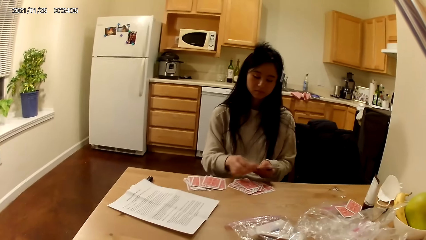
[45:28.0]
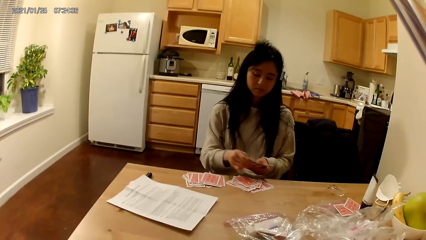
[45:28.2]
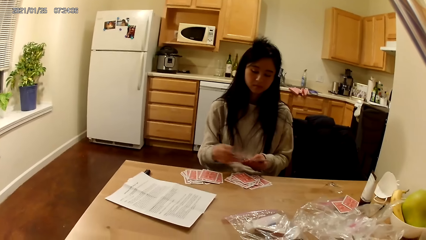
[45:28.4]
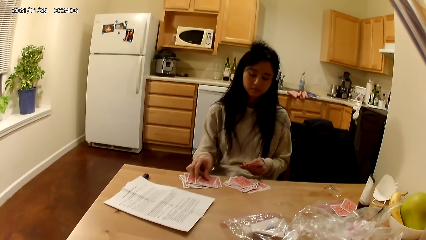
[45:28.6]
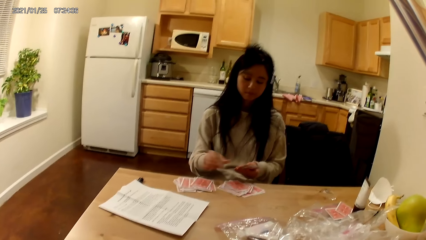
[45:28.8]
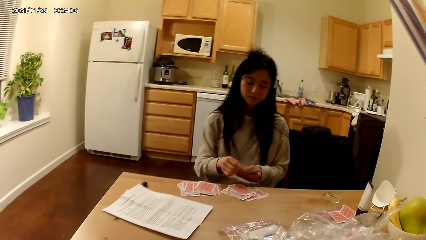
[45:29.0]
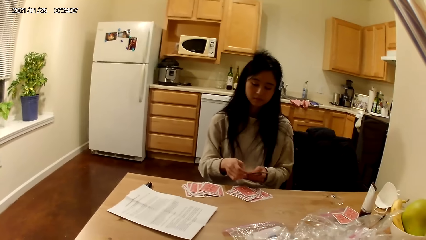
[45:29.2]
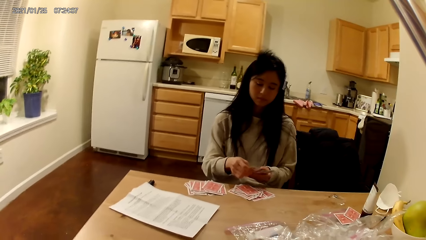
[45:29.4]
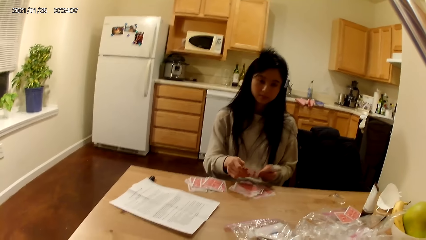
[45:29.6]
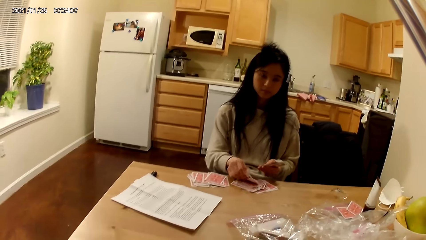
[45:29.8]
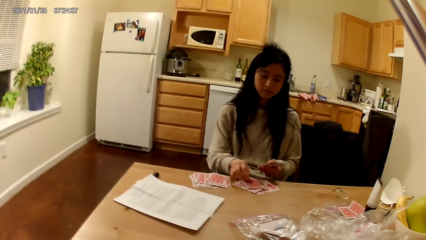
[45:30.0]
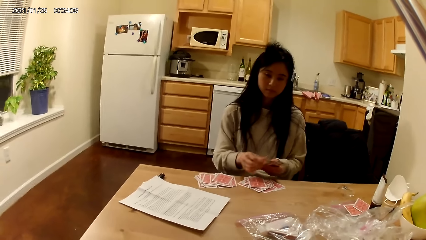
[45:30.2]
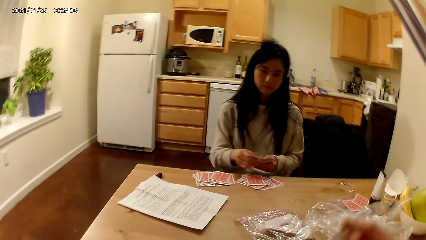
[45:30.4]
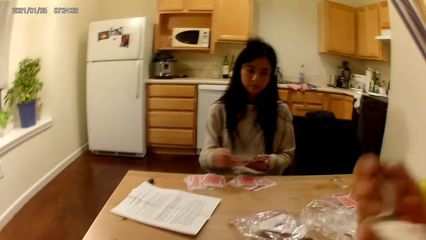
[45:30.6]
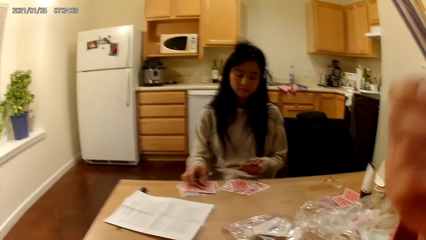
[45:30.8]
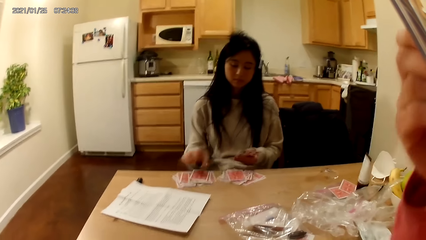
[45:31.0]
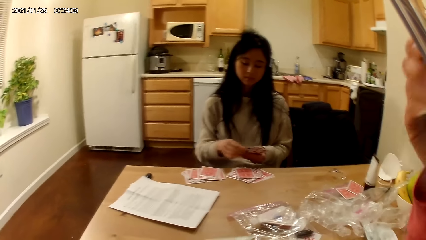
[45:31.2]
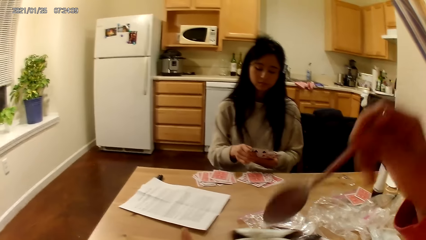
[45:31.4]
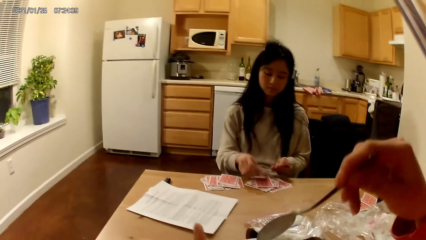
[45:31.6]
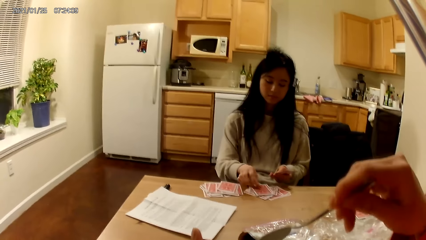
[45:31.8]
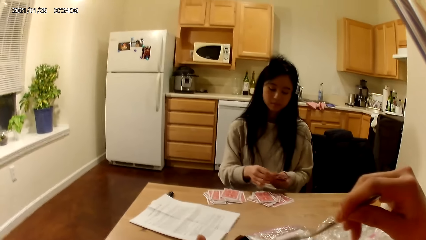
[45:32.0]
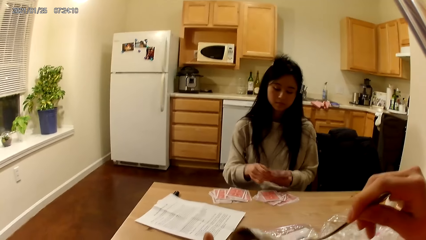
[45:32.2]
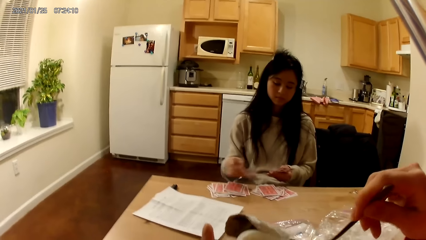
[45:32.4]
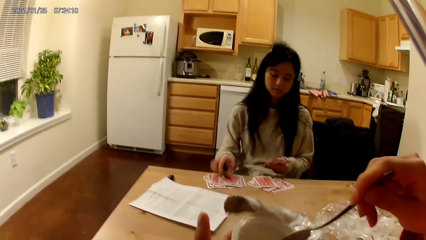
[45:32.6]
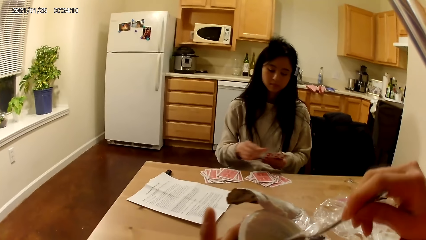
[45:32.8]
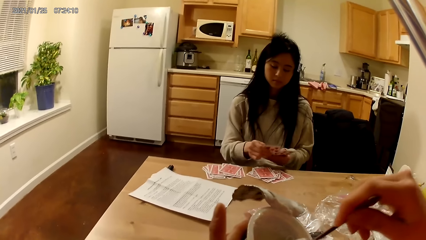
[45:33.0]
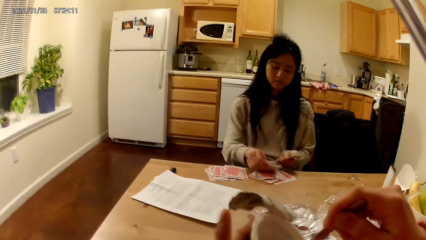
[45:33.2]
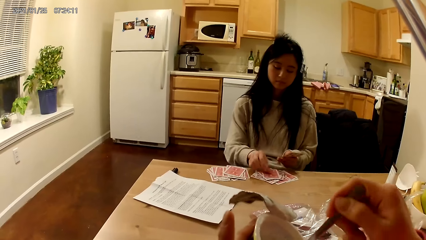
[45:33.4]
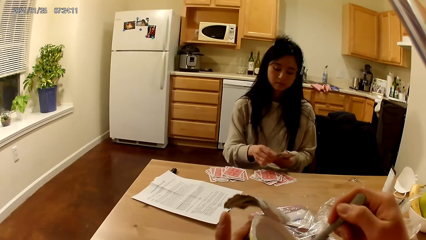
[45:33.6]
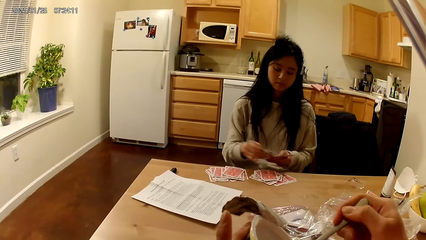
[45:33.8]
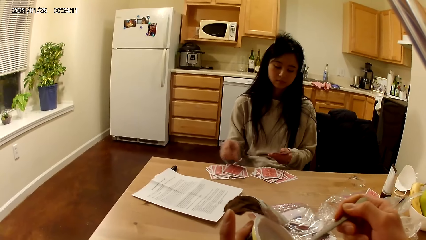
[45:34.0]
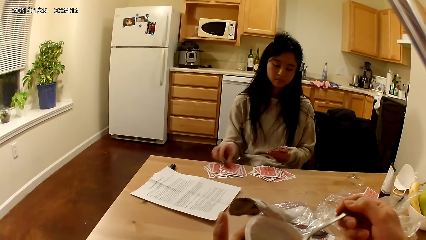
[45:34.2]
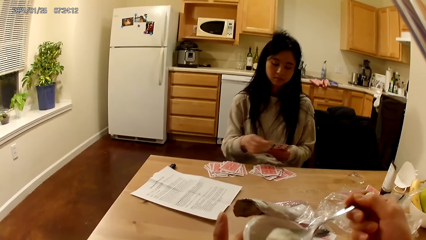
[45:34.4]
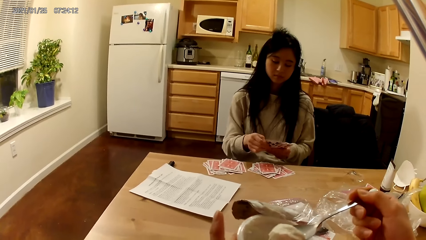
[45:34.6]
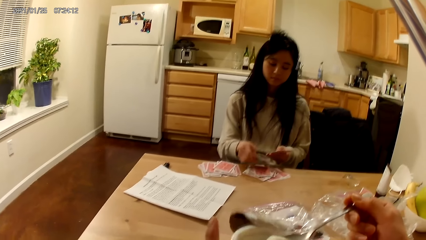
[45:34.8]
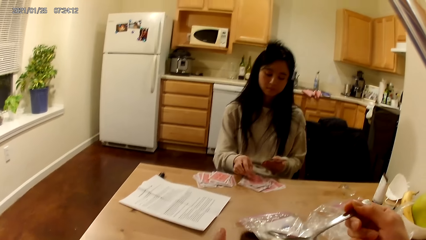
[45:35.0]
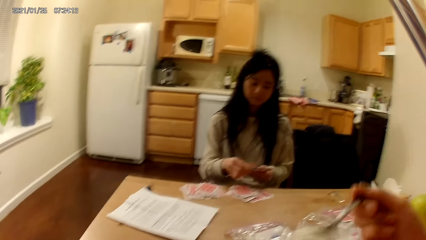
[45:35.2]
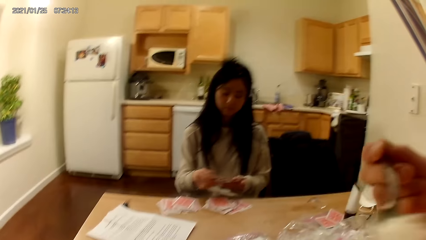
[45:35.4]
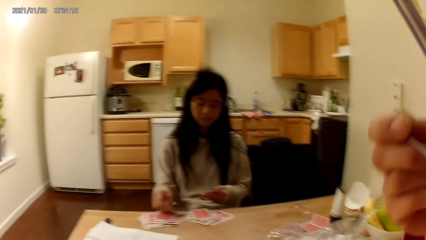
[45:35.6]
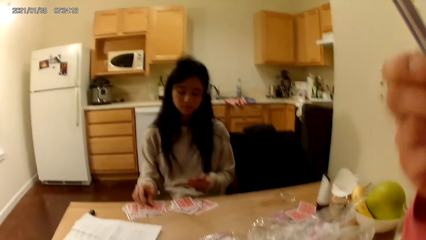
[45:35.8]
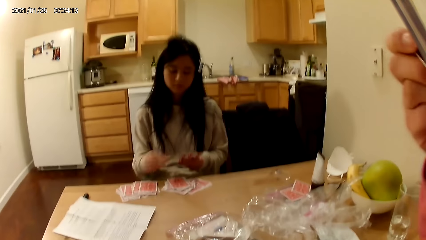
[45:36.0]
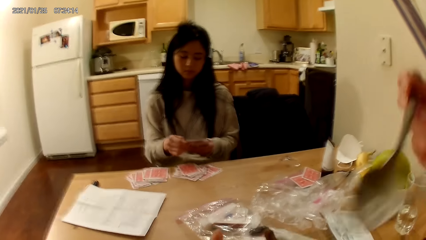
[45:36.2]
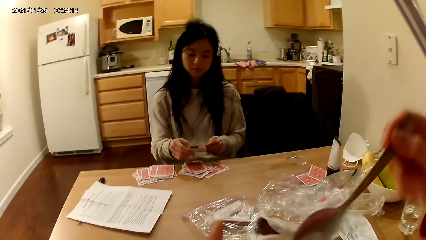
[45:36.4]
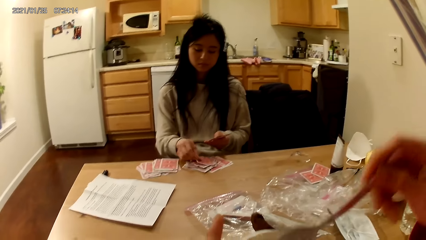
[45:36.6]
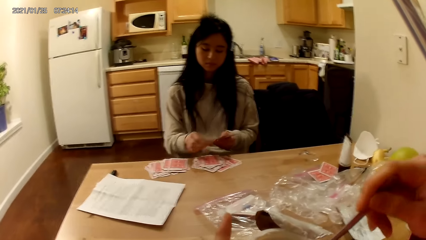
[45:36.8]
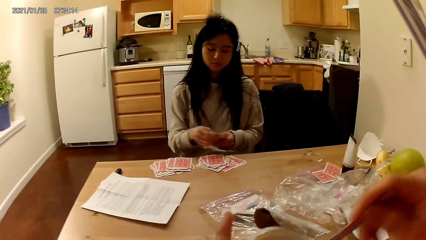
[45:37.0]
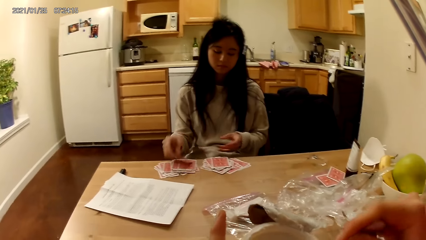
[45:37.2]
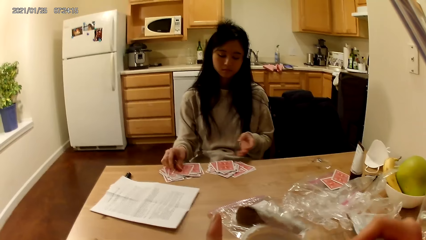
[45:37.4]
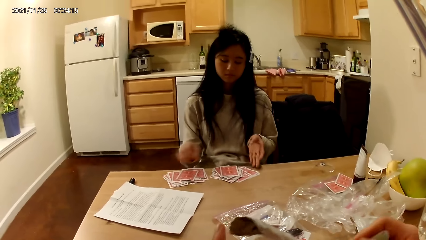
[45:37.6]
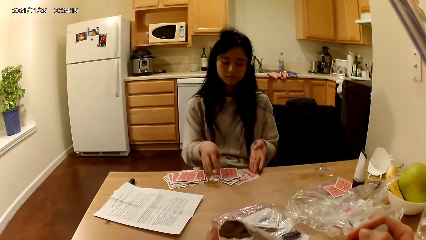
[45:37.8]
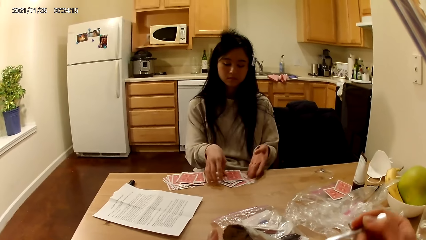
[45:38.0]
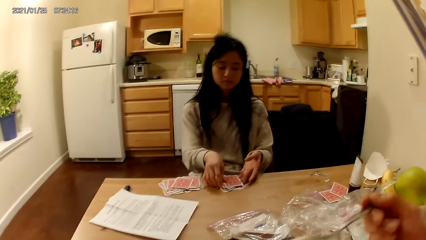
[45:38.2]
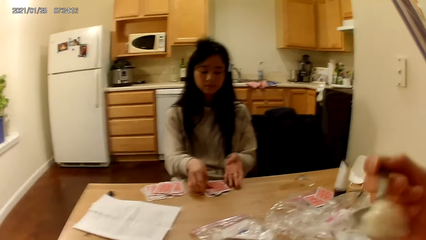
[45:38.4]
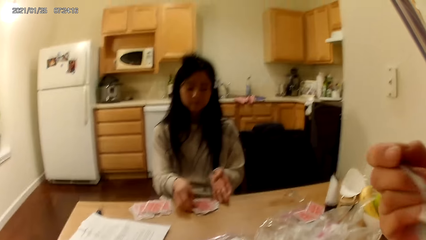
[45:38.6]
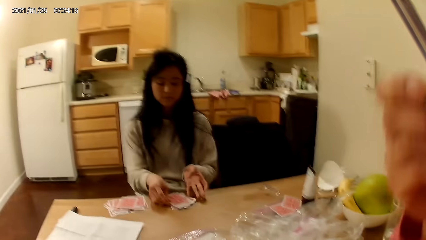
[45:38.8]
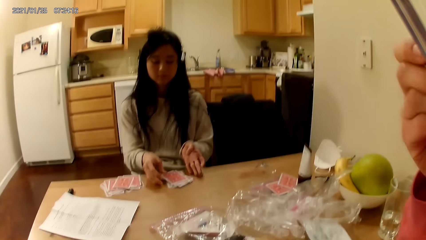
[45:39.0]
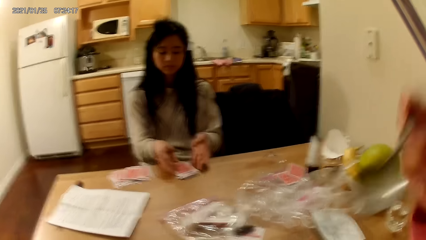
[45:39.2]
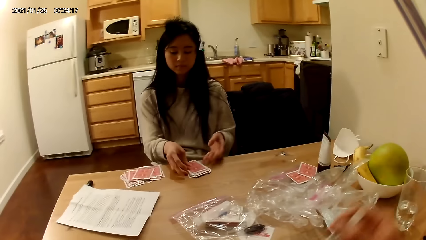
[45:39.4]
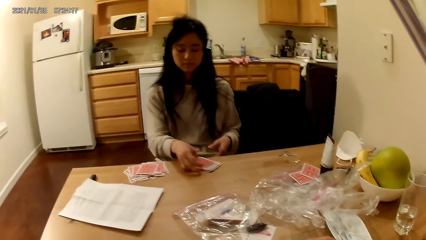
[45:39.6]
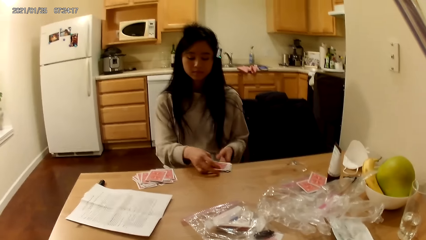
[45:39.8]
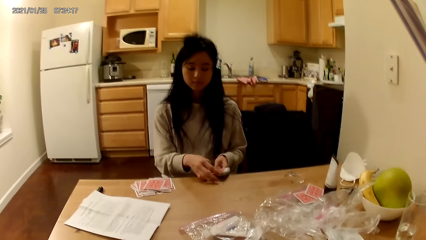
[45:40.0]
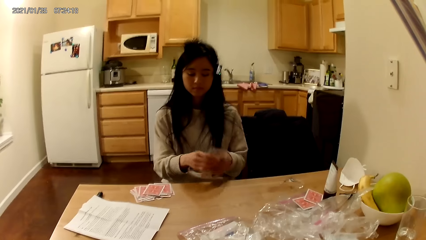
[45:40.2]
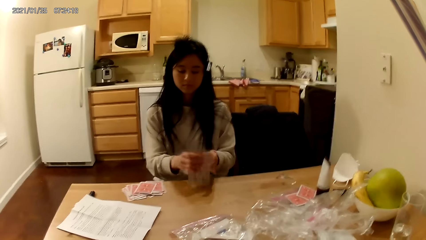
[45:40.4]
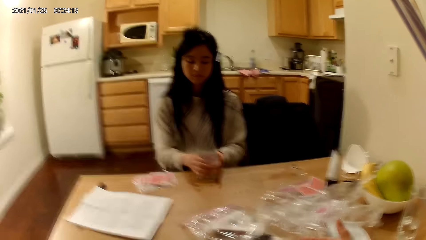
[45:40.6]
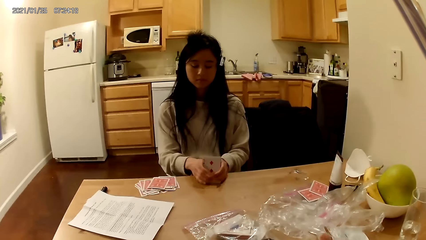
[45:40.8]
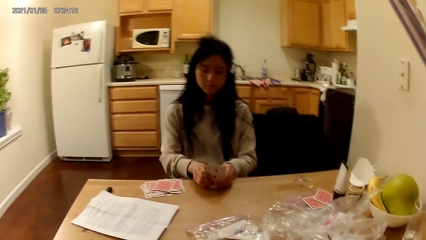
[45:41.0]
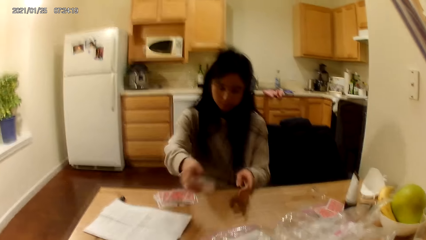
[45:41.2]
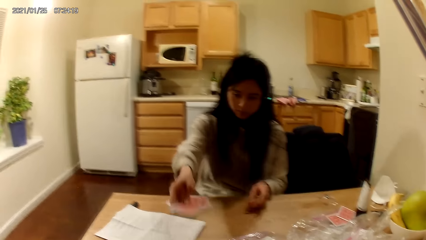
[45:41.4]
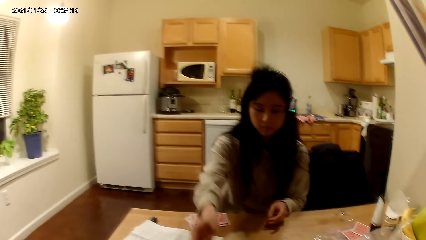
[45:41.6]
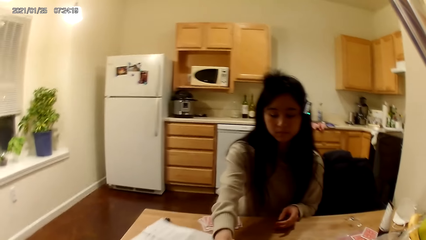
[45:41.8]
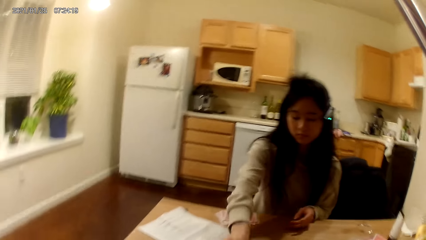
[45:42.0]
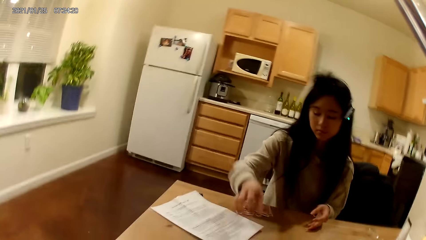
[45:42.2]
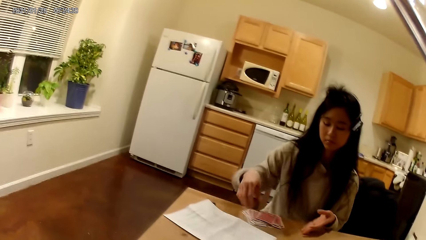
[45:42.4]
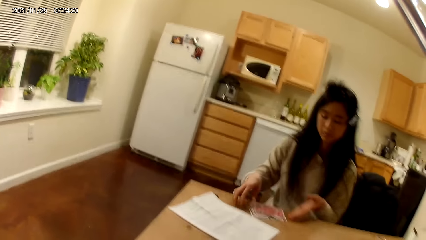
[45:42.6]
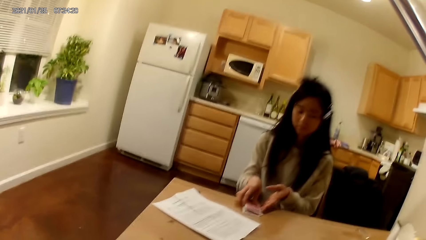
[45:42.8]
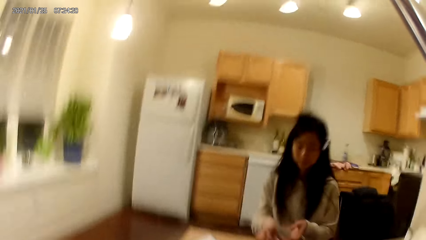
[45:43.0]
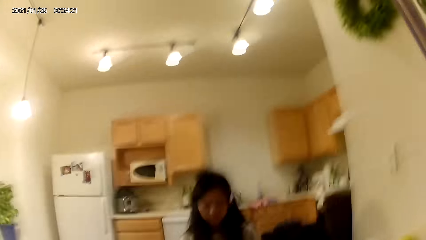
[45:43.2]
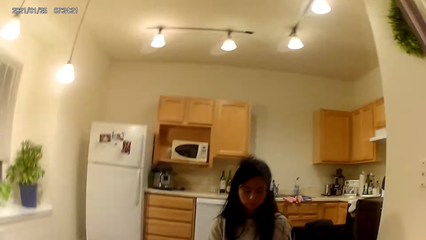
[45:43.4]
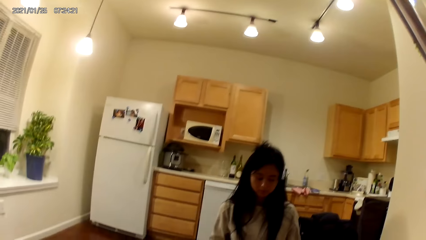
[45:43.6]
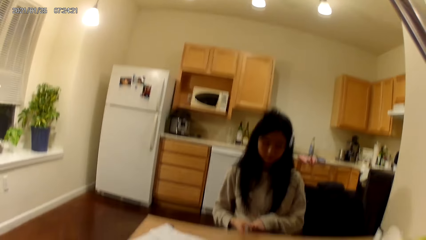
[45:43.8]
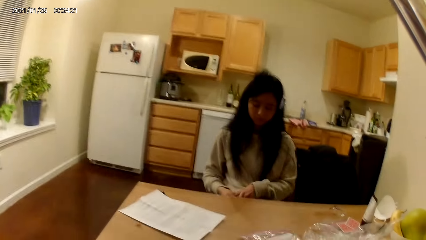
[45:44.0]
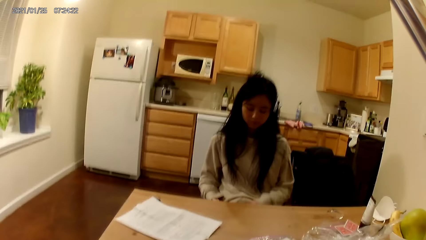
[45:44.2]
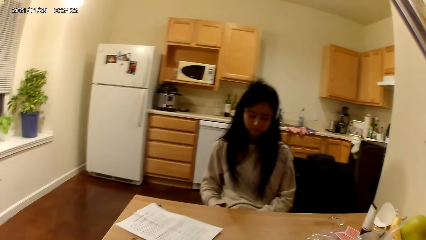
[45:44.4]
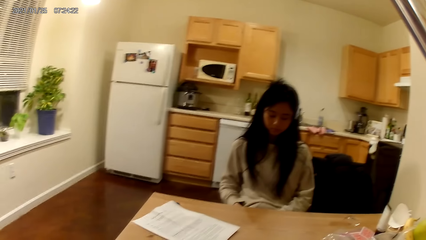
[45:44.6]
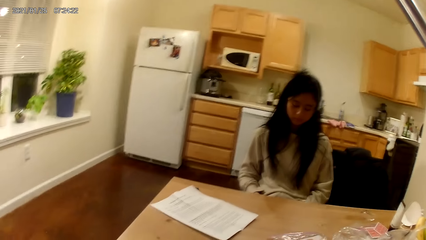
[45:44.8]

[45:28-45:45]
The lady drops a card, picks the card, drops the card, picks the card, drops the card and picks the card. The camera wearer eats food. The lady drops the card and picks the card, and drops the card. The camera wearer scoops the food. The lady picks the card, drops the card, picks the card, drops the card, picks the card, drops the card, picks the card, drops the card and picks the card. The camera wearer eats the food. The lady drops the card. The camera wearer scoops the food. The lady picks the card and drops the card. She assembles a piece of the cards together. The camera wearer eats the food. The lady moves the cards, takes the cards and aligns the cards. She places the piece of cards on the opposite end of the dining table with her right hand. She assembles the second piece of cards with her hands. She shuffles the cards in her hands.
